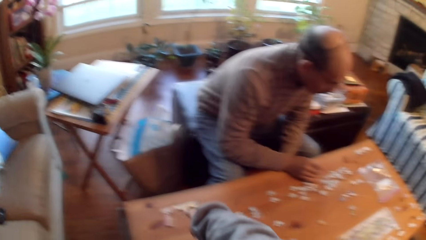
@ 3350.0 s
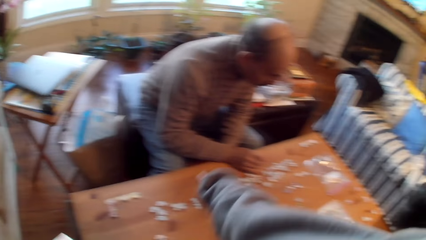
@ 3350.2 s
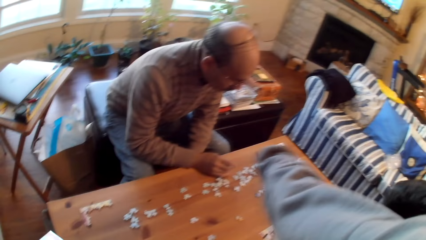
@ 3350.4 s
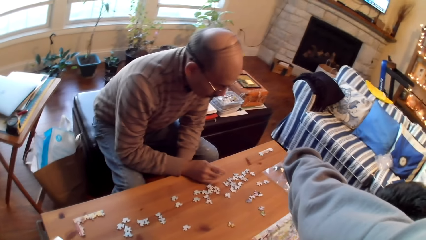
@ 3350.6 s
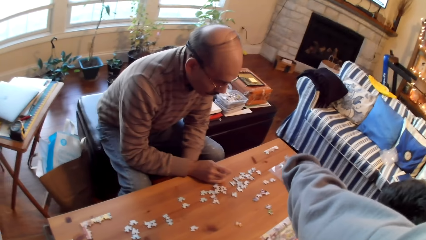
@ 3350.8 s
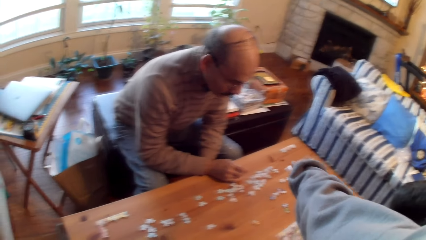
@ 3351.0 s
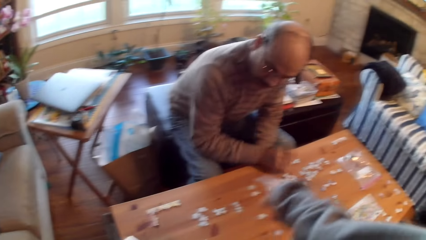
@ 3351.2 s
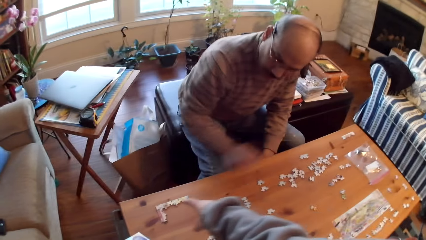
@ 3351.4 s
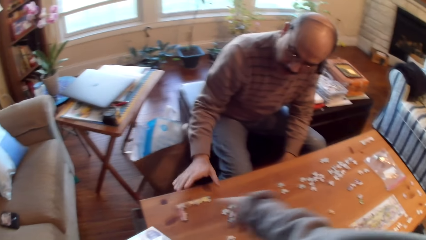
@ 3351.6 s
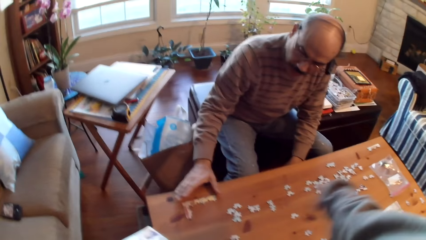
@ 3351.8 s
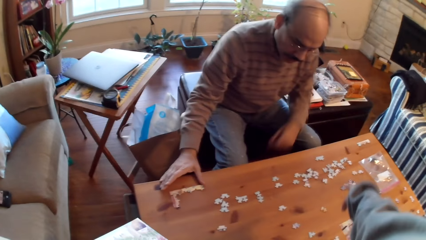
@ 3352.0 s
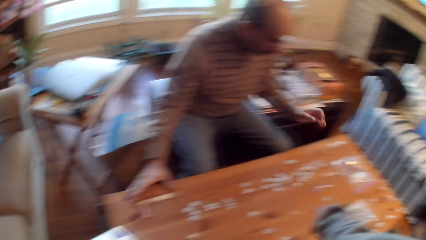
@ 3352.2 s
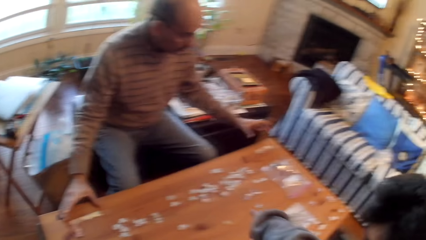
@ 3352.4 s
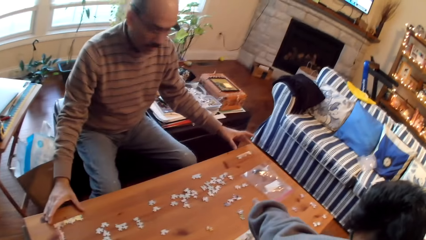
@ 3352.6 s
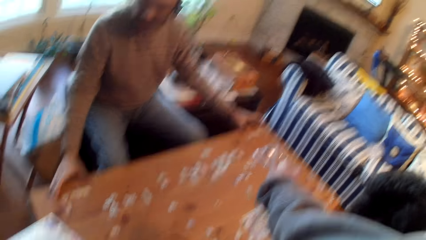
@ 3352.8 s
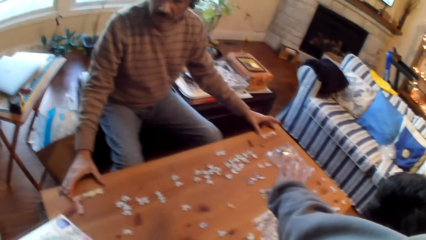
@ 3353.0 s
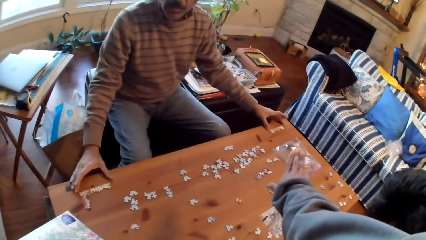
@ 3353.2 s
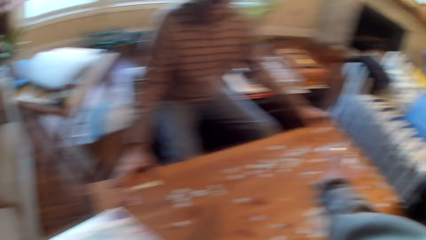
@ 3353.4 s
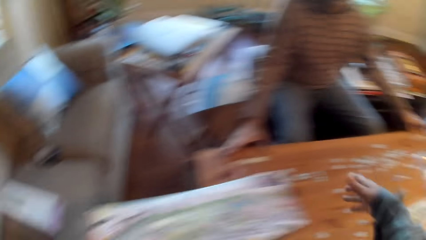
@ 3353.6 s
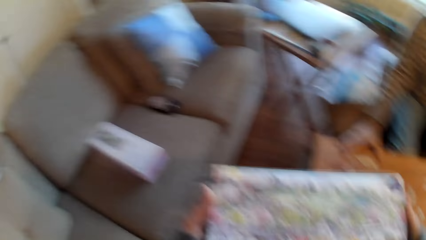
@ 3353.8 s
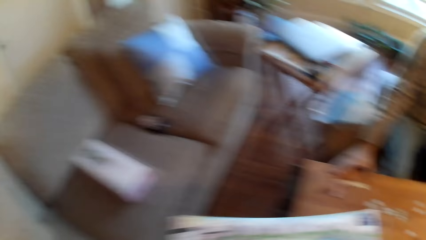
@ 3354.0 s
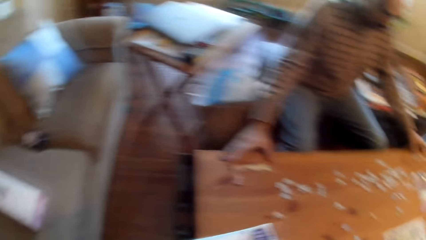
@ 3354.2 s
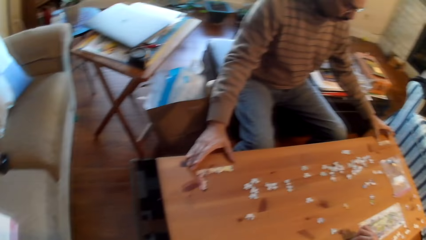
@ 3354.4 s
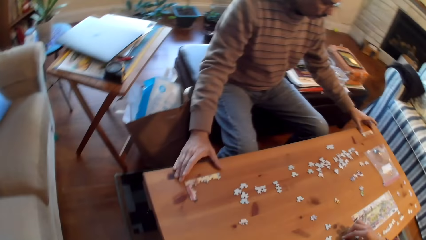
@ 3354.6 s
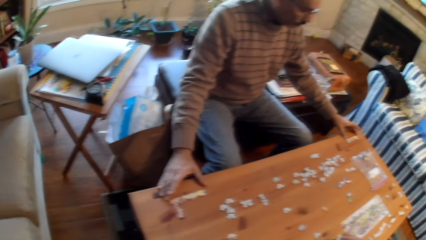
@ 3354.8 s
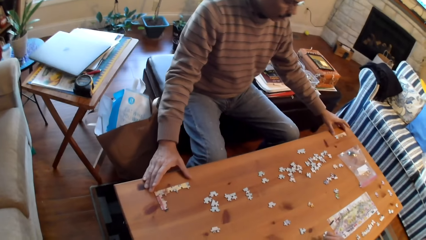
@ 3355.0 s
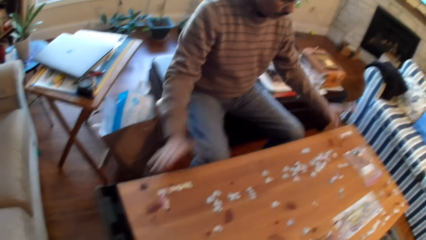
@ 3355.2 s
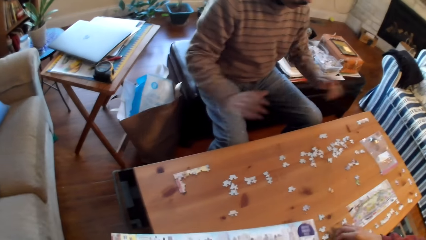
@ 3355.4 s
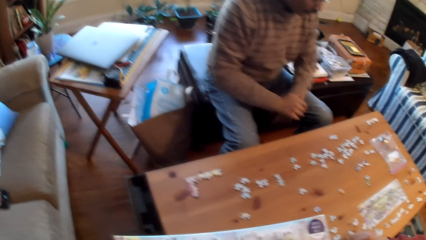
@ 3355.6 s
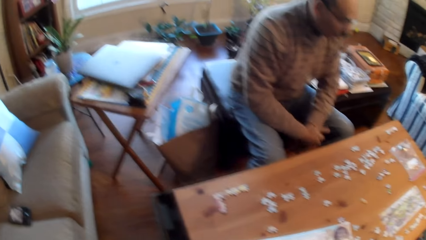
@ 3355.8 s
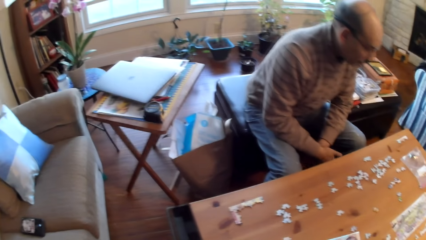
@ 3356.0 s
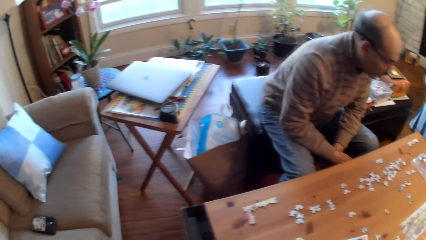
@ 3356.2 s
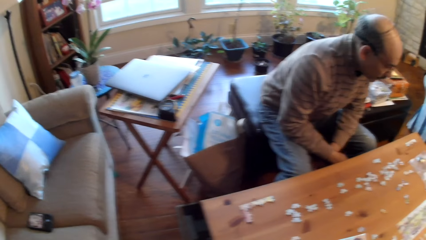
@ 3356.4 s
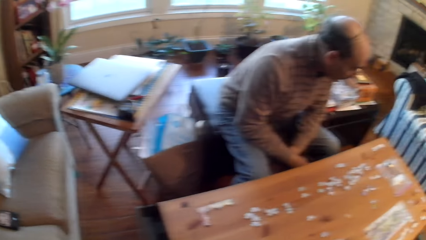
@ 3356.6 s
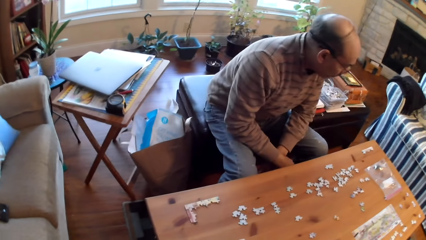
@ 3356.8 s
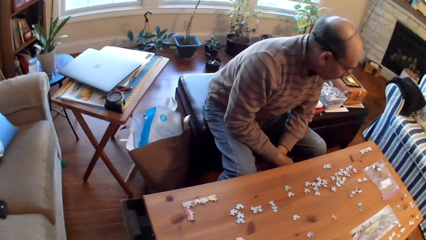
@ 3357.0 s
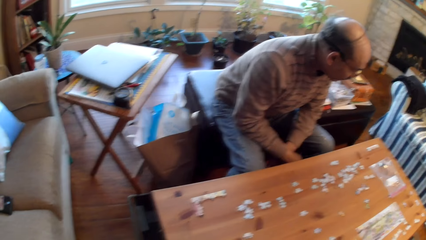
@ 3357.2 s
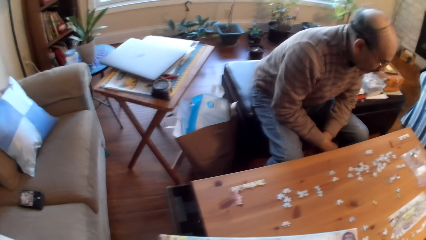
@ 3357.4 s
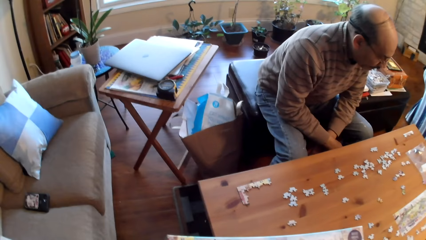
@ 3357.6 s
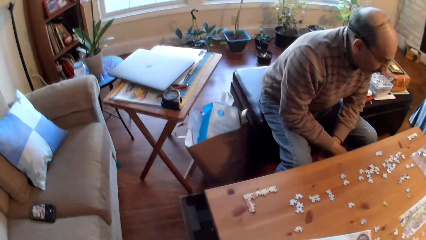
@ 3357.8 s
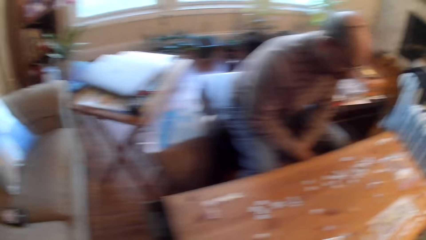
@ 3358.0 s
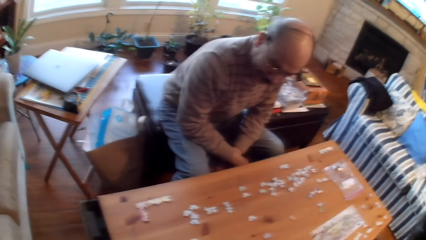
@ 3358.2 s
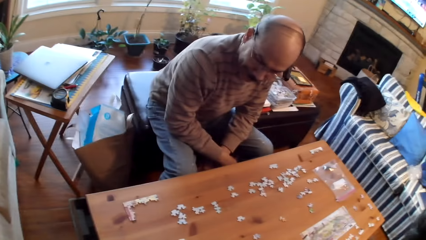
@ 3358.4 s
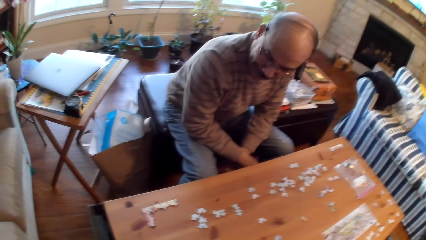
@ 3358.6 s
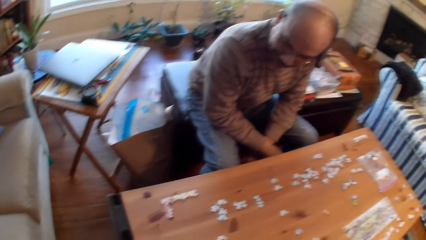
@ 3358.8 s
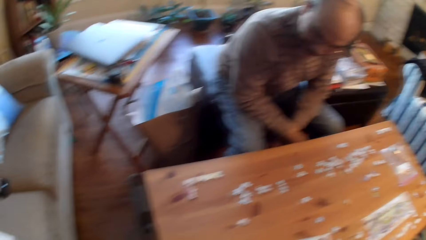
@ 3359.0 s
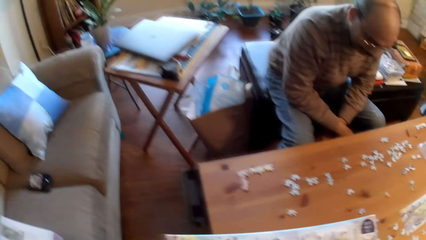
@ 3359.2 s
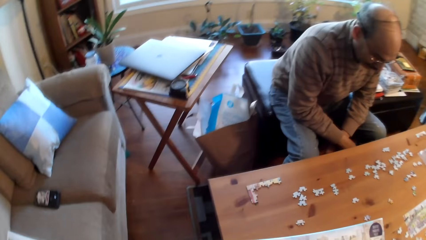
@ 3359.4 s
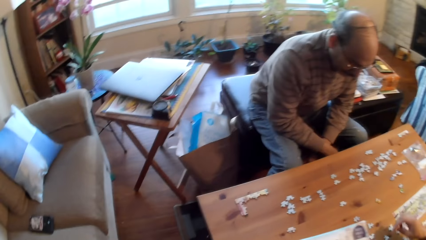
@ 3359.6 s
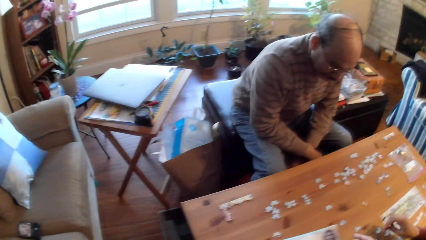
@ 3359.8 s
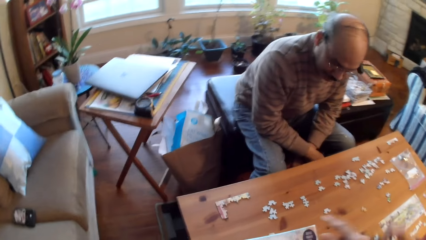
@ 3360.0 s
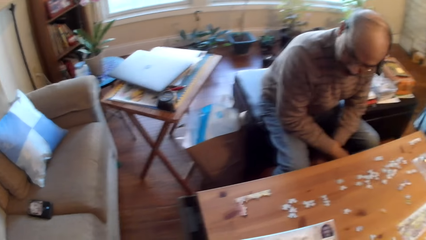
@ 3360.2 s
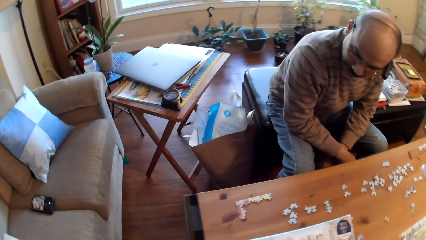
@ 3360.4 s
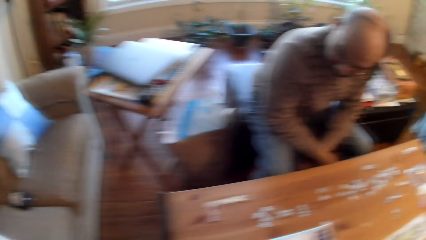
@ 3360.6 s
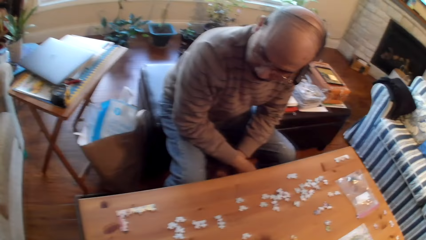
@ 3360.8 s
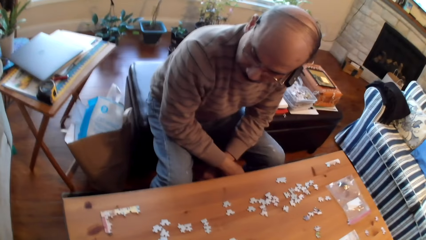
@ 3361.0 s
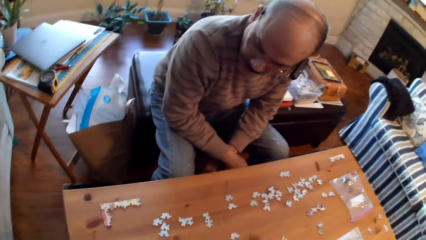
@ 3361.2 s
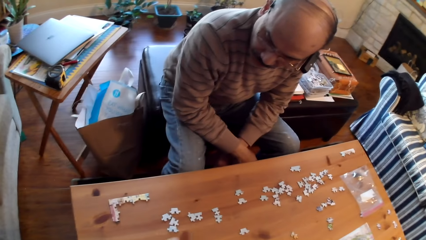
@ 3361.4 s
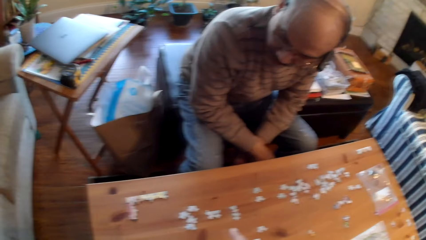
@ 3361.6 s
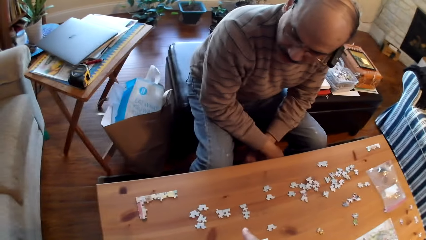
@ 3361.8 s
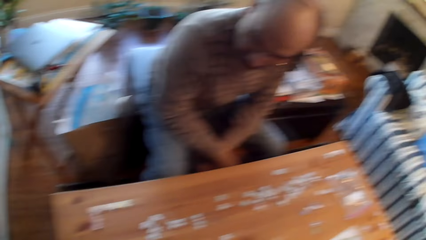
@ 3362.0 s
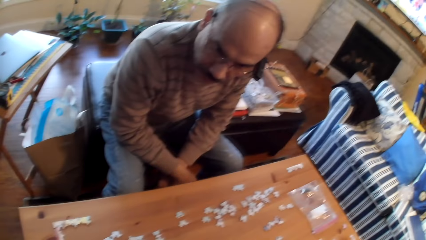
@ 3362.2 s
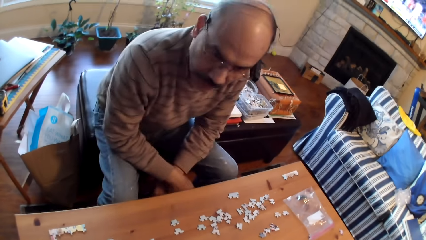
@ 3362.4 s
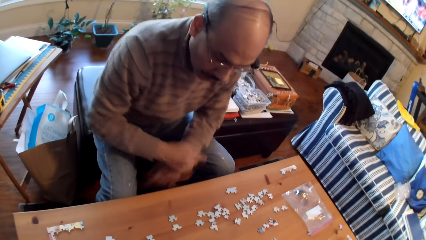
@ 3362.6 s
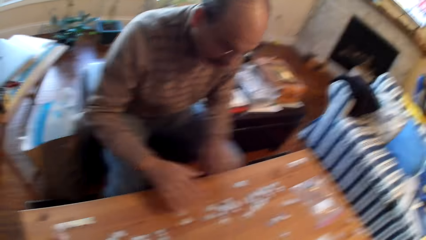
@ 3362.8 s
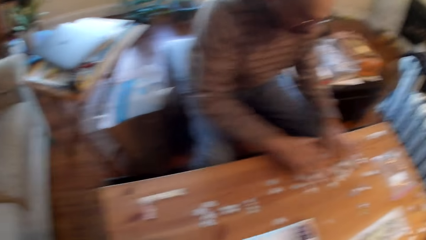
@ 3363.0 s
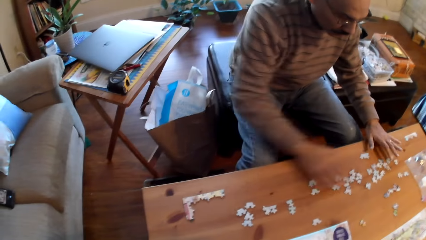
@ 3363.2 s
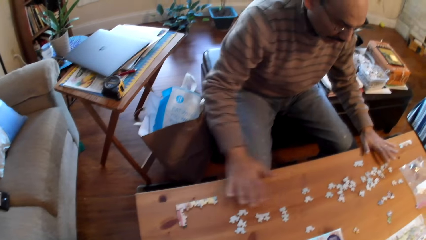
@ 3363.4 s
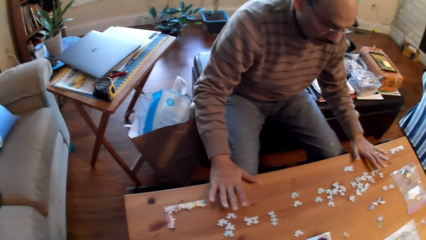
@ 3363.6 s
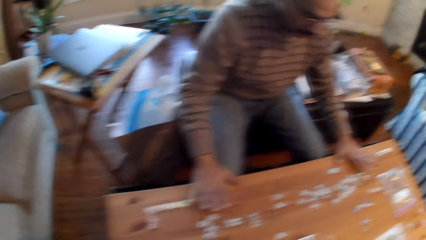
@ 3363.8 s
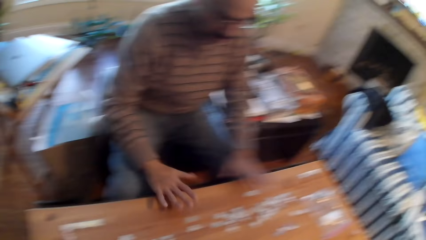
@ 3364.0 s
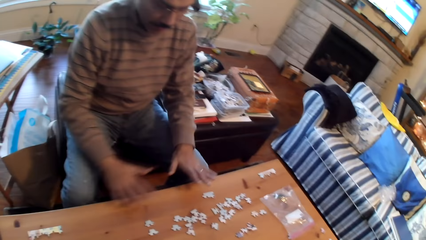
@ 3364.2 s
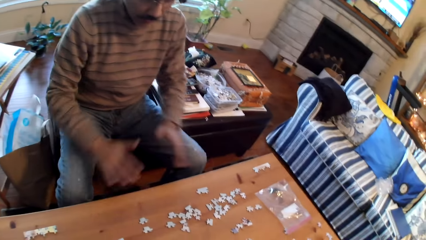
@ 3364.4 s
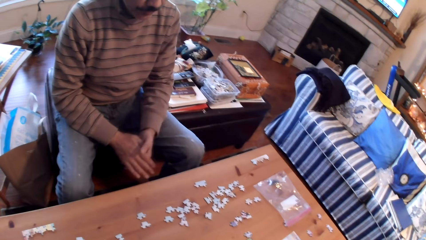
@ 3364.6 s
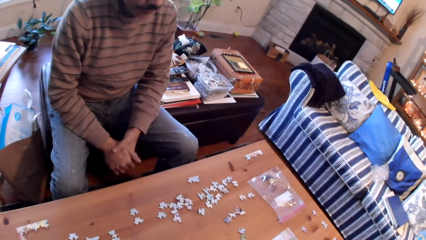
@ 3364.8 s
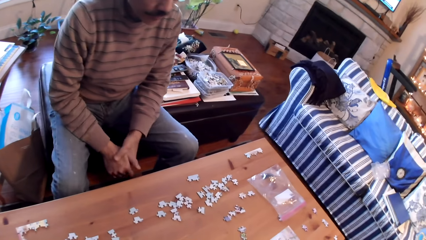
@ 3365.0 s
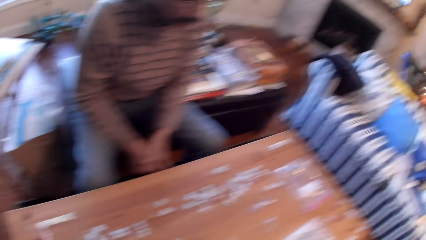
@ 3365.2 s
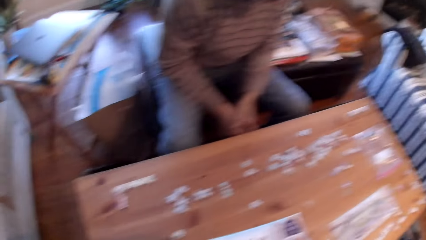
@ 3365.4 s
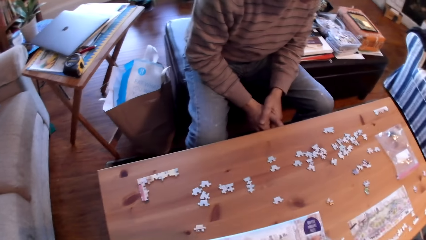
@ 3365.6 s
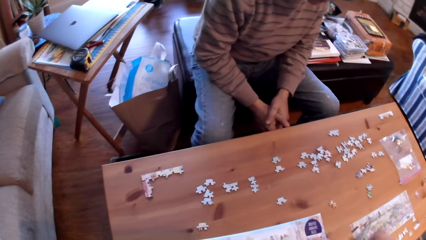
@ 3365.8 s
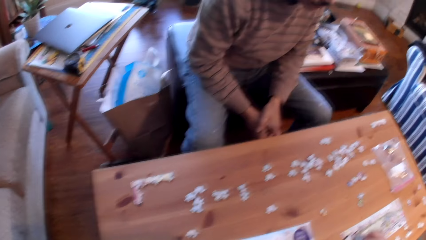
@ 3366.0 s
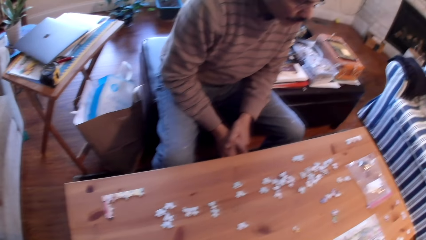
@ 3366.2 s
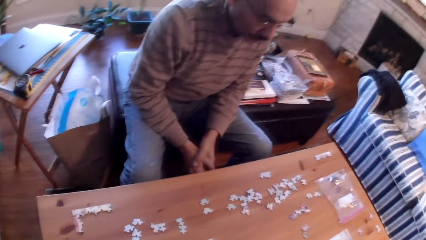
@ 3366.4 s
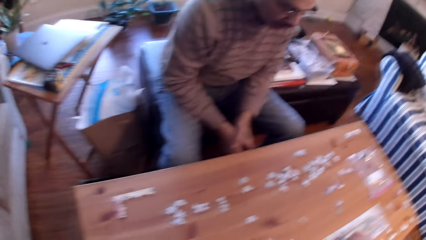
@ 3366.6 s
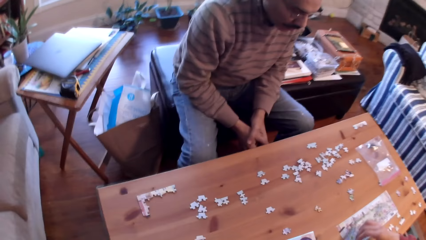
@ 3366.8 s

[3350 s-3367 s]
A man gestures out. The man holds a table with his hands.
